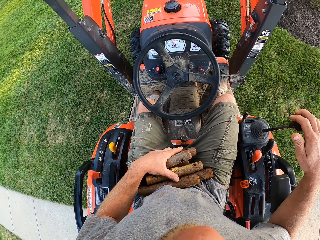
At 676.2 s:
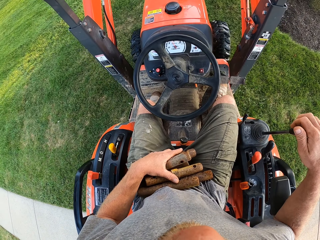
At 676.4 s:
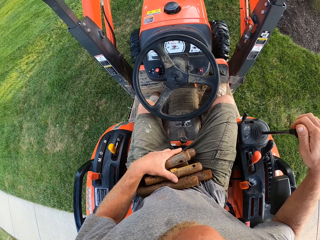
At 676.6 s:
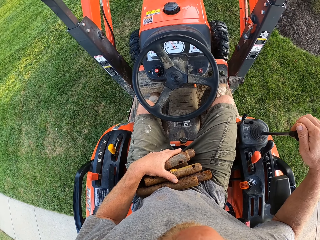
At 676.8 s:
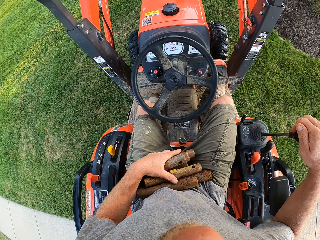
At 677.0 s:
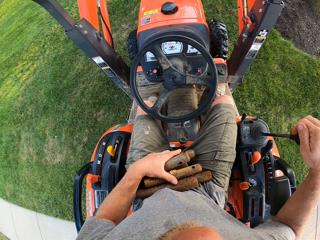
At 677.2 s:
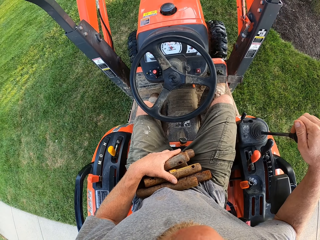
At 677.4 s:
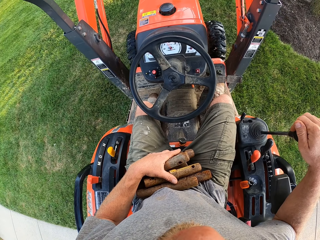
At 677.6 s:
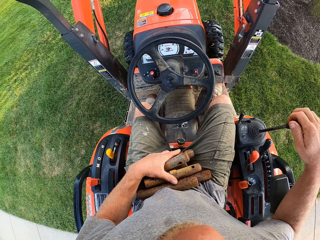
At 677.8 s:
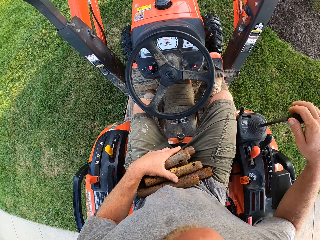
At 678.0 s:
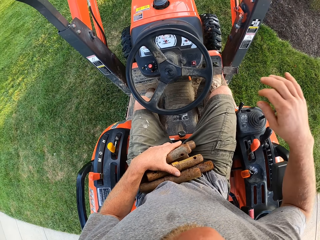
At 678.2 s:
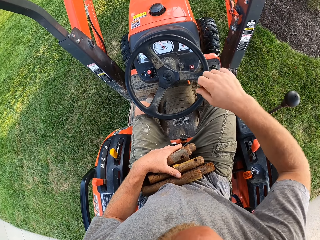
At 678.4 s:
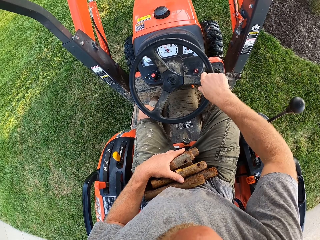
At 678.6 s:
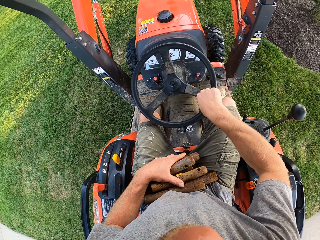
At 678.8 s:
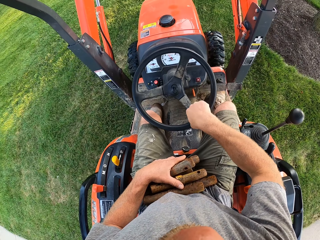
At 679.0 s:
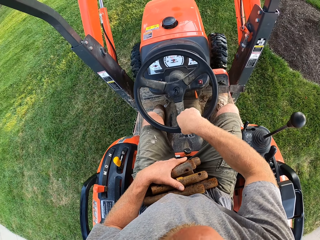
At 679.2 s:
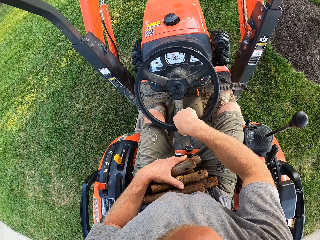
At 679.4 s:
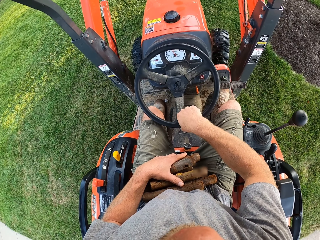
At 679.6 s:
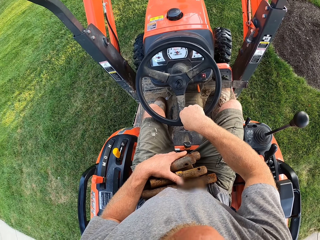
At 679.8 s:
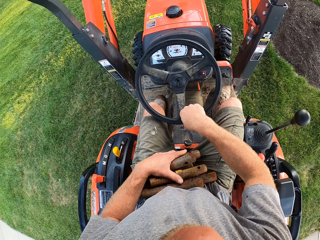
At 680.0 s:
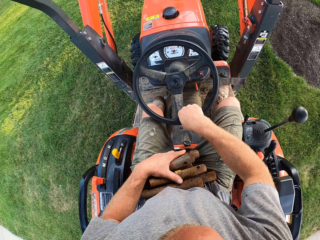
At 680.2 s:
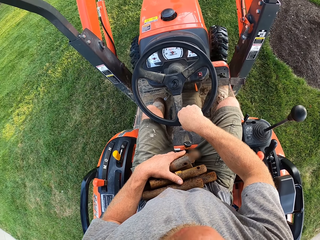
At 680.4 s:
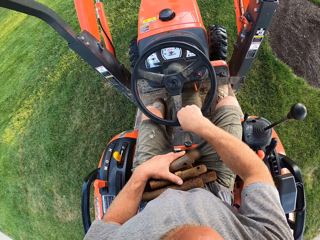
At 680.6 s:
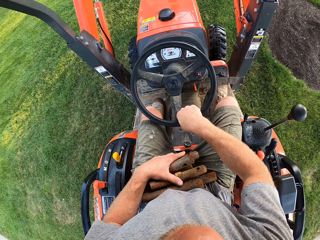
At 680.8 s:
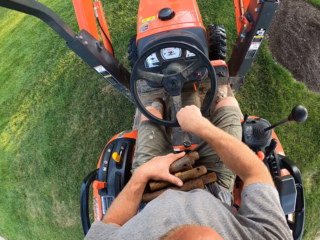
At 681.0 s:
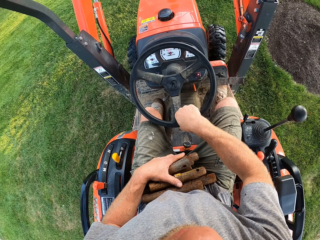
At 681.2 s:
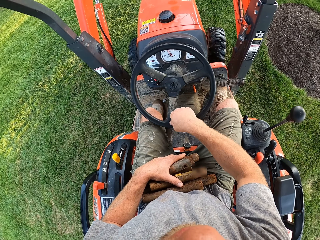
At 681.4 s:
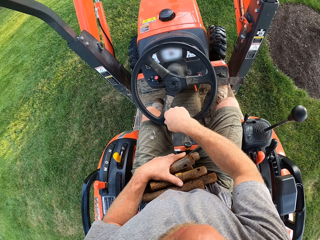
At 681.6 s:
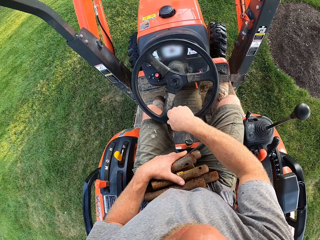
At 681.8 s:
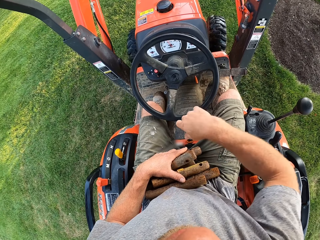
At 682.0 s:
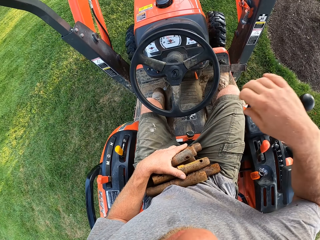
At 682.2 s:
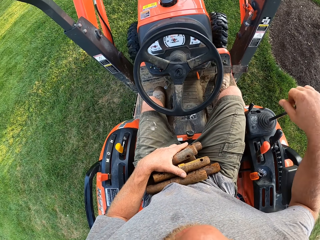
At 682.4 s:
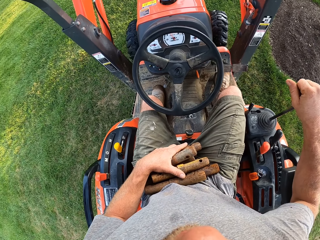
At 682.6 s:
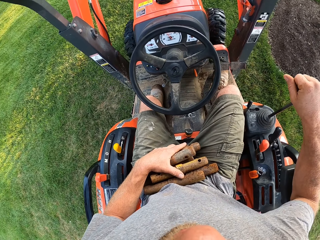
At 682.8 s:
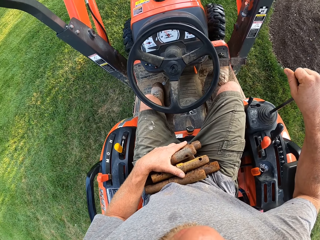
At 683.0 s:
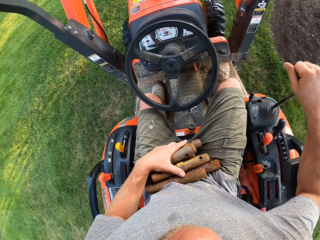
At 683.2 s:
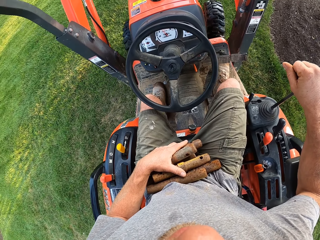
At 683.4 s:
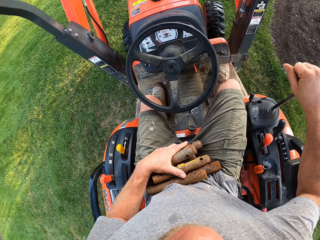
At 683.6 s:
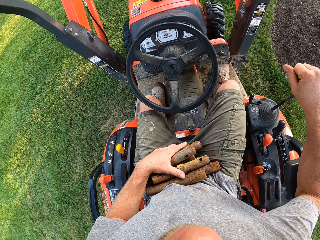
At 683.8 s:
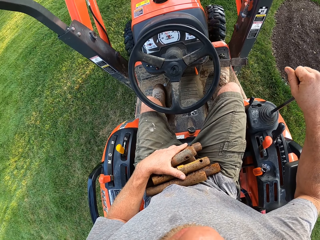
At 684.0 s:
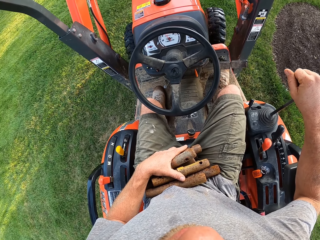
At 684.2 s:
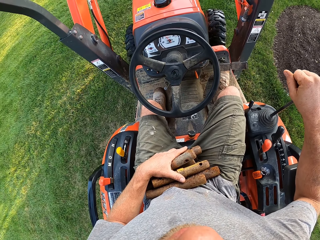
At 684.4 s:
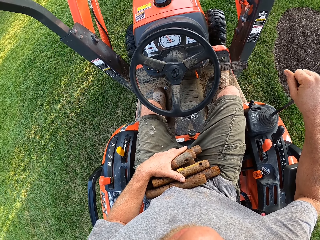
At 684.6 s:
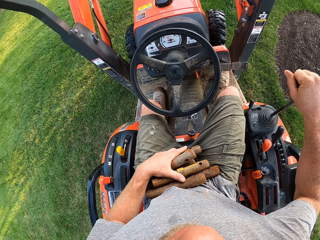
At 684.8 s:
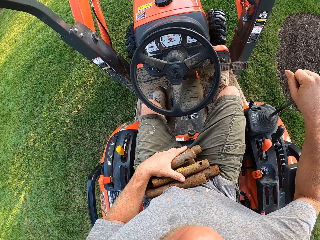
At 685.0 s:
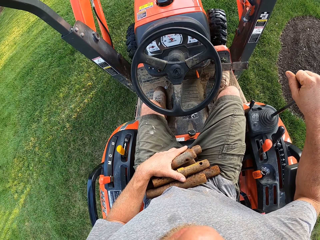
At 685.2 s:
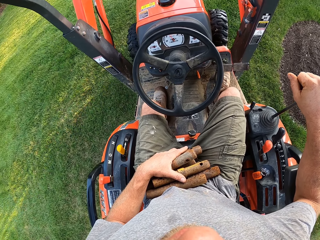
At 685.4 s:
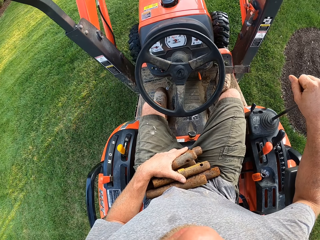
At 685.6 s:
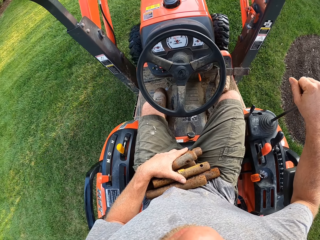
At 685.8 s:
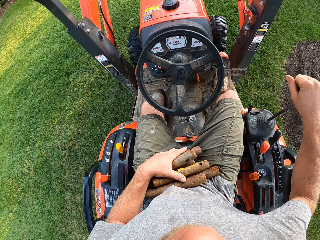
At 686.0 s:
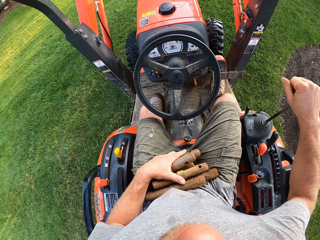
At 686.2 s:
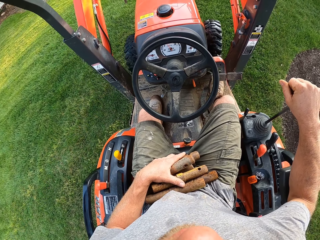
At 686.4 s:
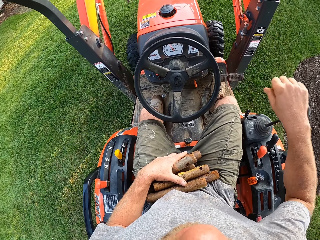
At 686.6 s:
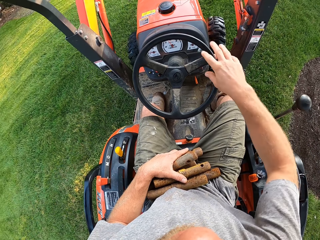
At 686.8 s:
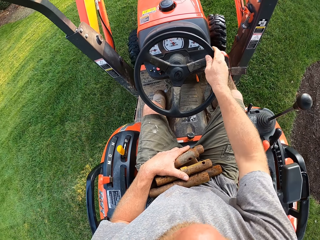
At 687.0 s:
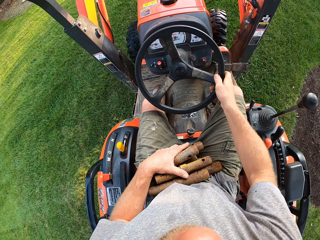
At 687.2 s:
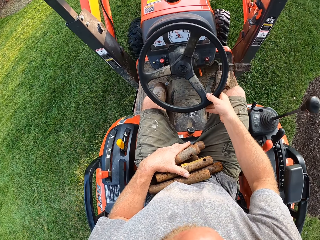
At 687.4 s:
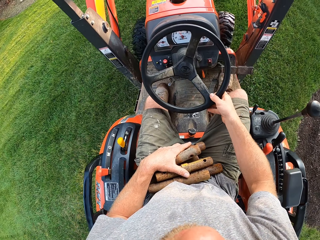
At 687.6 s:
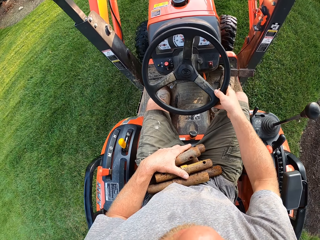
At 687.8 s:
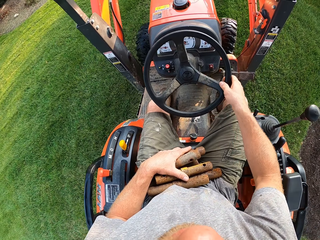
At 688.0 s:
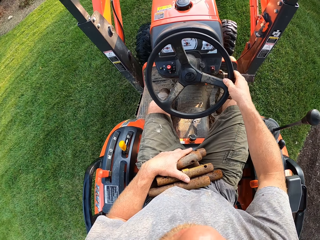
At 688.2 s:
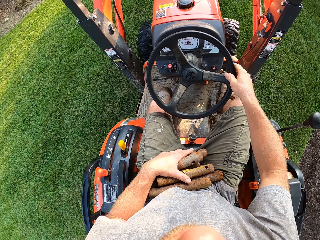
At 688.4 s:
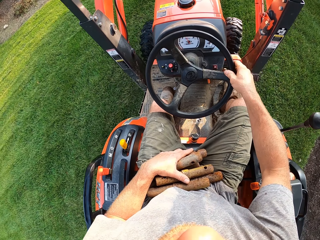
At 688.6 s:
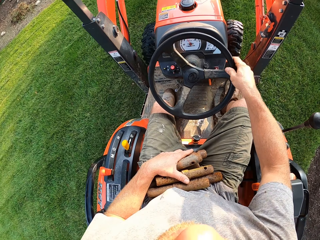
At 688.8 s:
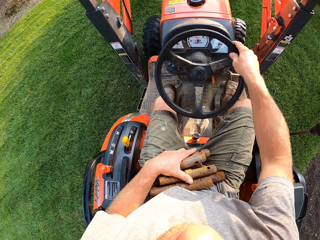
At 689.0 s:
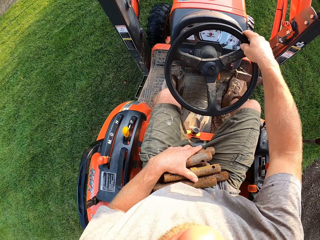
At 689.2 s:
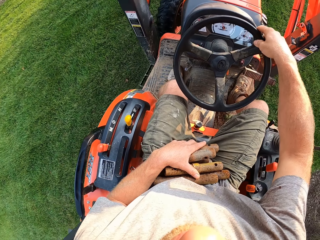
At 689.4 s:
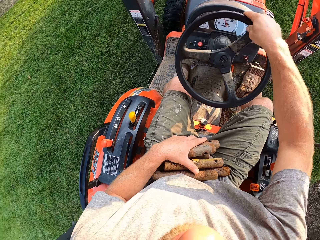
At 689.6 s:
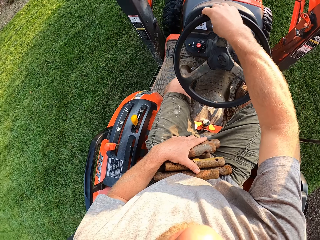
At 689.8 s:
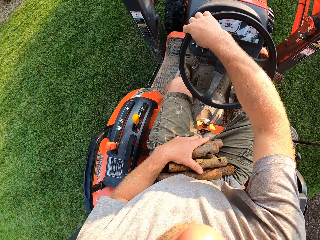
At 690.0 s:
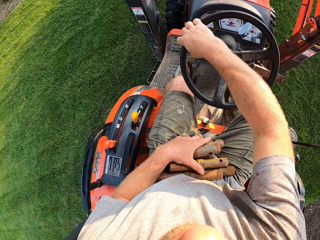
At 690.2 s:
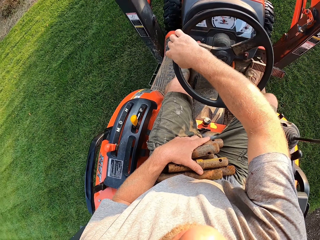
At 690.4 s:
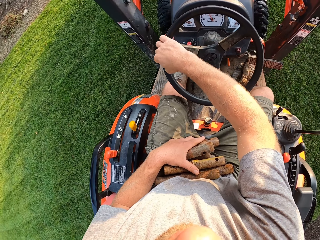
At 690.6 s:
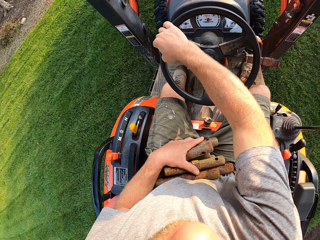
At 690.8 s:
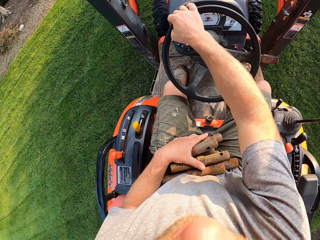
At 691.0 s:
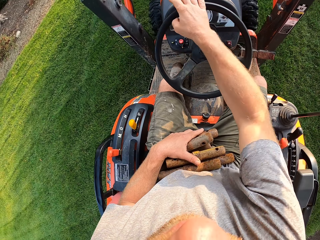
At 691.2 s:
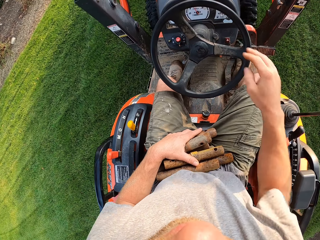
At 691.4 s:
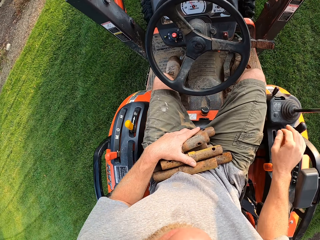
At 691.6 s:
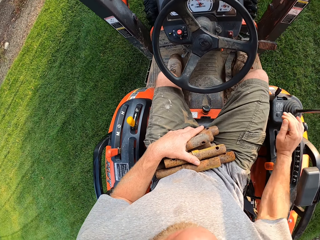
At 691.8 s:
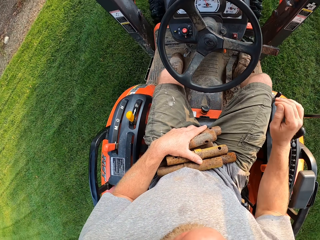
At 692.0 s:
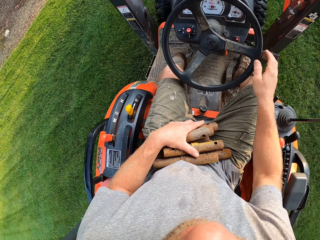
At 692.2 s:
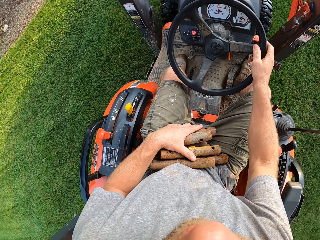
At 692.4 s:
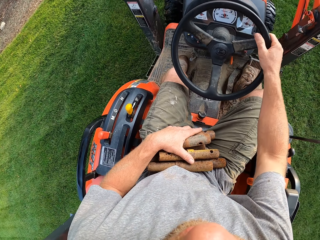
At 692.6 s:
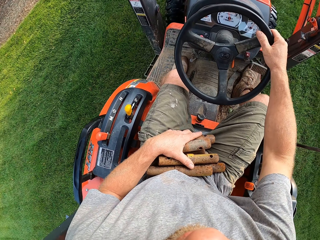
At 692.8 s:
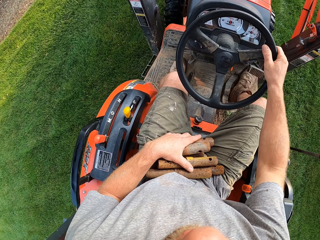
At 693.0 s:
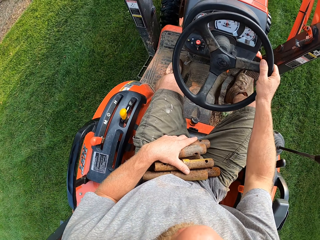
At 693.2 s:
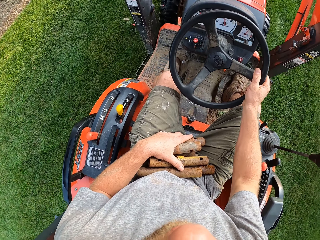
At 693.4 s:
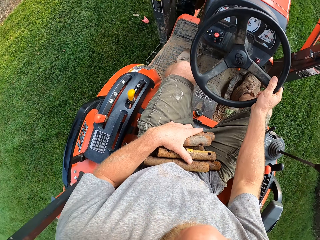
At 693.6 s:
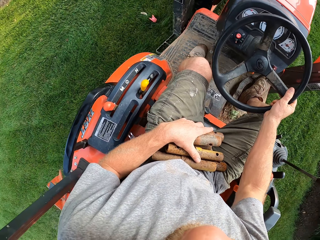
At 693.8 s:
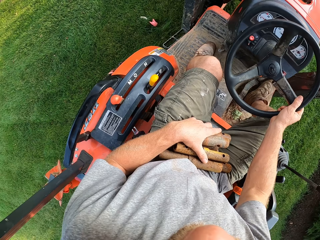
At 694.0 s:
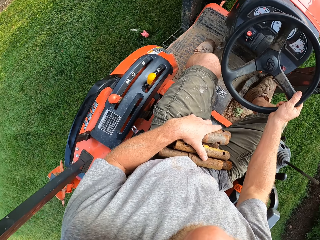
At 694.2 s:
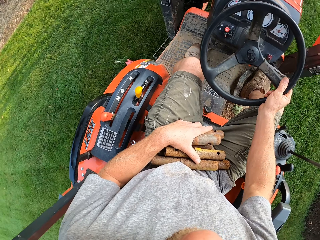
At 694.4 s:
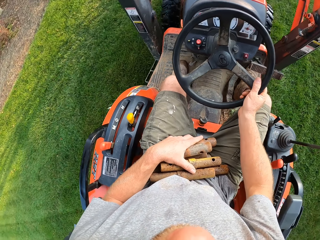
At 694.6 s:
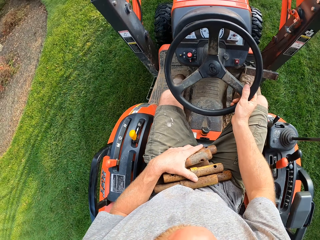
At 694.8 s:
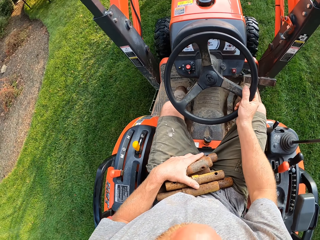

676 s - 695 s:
The camera wearer holds the gear of the forklift with his right hand. He turns the steering wheel of the forklift with his right hand. He slowly drives the tractor.

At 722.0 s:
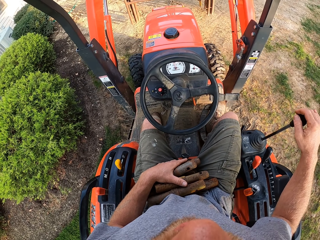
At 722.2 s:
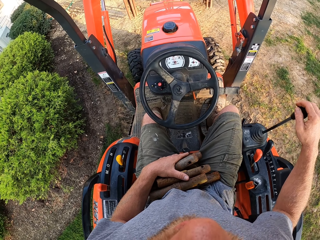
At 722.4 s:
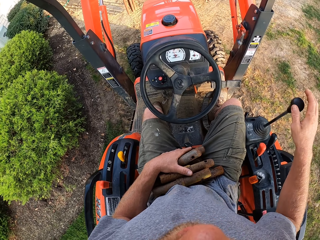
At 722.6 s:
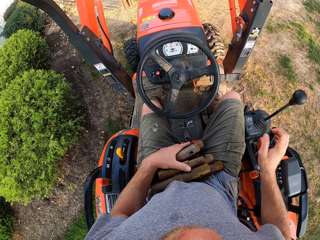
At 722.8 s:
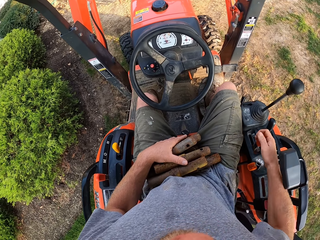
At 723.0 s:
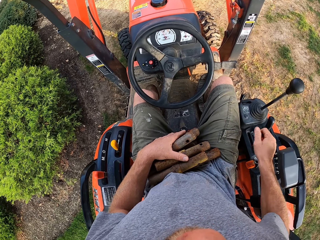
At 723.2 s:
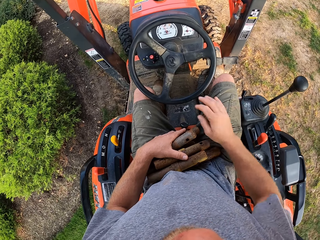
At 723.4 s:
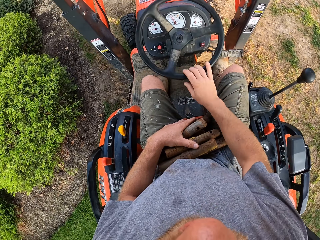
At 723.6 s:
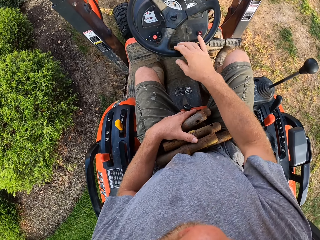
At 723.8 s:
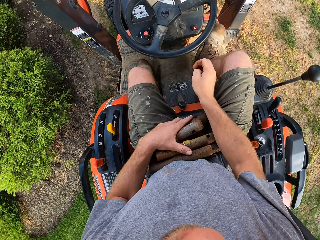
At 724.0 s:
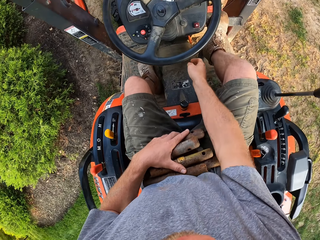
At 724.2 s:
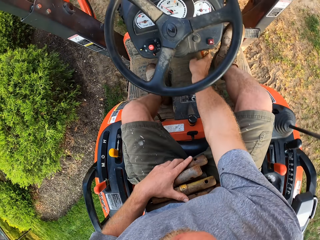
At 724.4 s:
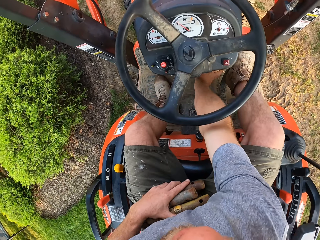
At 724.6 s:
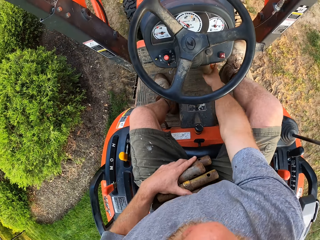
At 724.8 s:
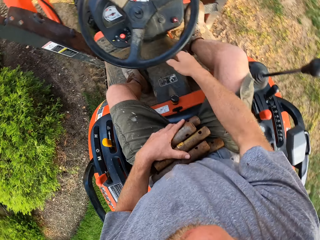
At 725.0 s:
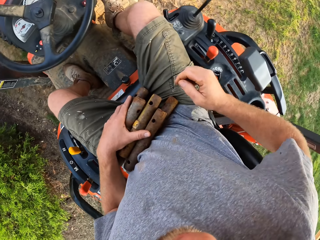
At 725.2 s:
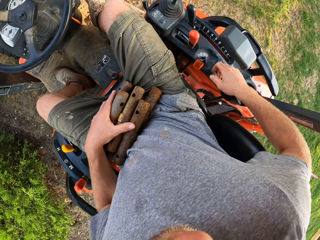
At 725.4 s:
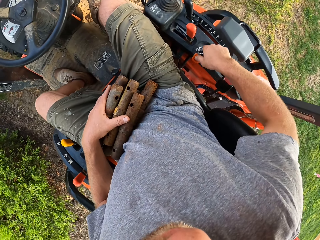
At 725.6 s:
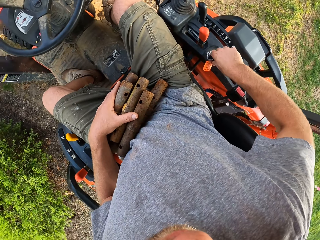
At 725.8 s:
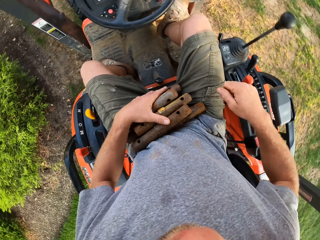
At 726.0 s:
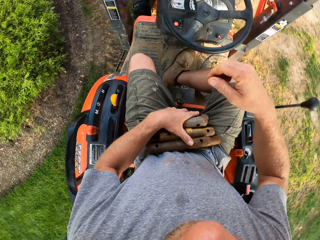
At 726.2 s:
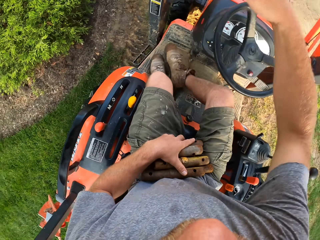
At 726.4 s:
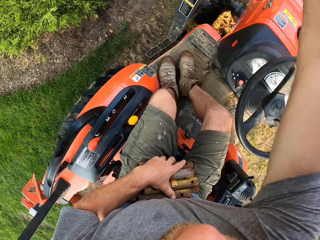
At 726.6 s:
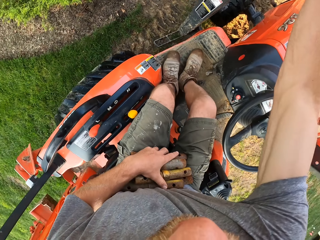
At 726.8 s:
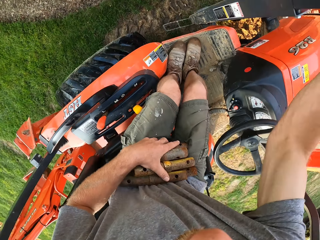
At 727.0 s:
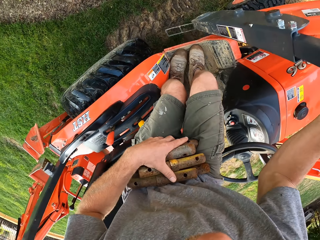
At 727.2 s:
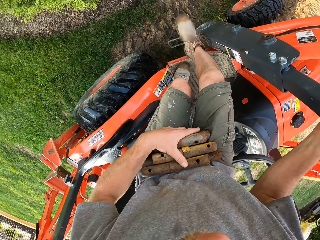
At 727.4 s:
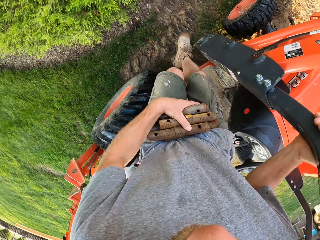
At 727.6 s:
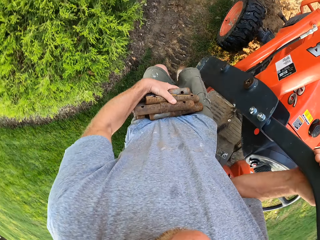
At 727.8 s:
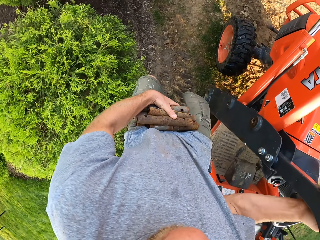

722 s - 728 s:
The camera wearer stops the tractor. He presses a button on the forklift with his right hand. He pulls a lever on the forklift with his right hand and comes down from the forklift.
